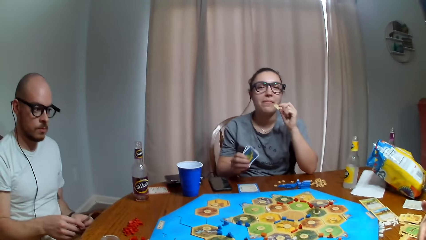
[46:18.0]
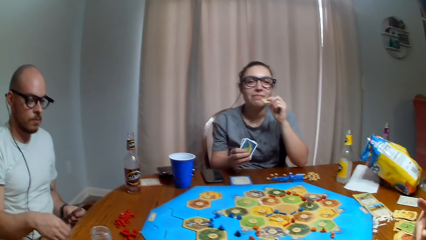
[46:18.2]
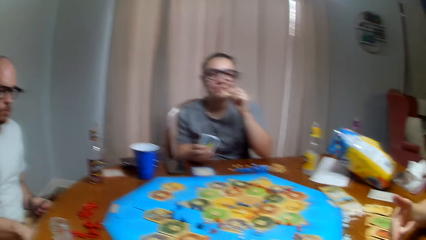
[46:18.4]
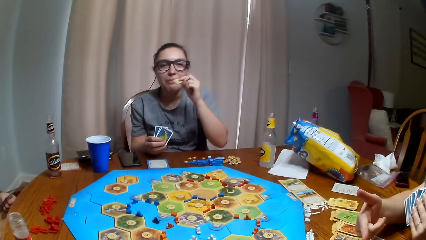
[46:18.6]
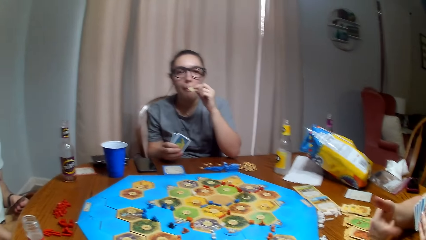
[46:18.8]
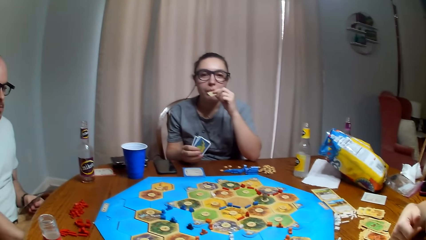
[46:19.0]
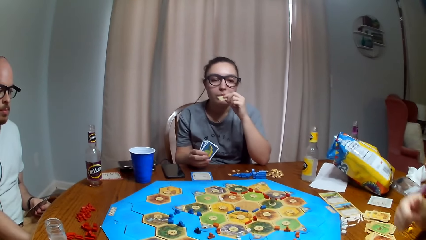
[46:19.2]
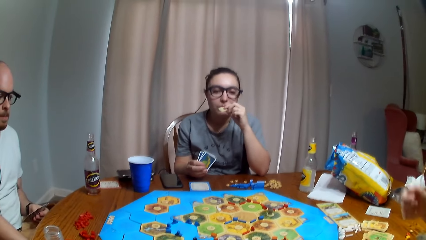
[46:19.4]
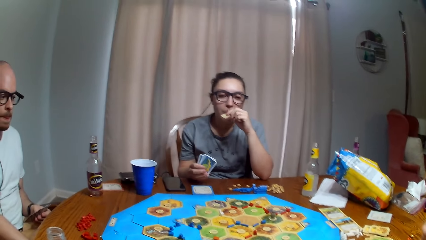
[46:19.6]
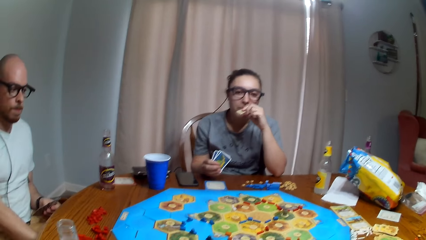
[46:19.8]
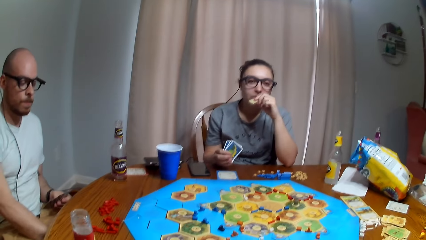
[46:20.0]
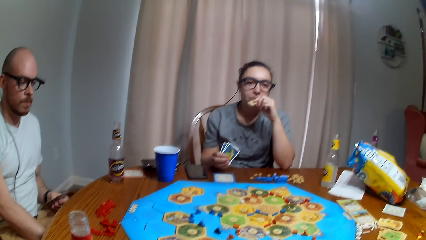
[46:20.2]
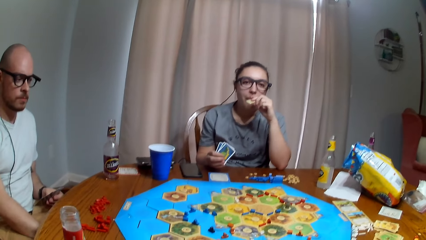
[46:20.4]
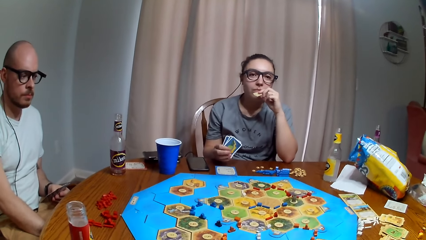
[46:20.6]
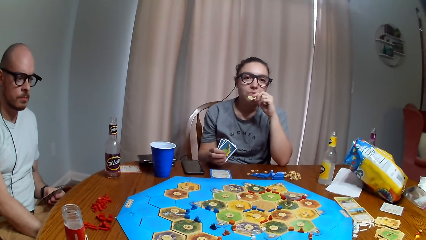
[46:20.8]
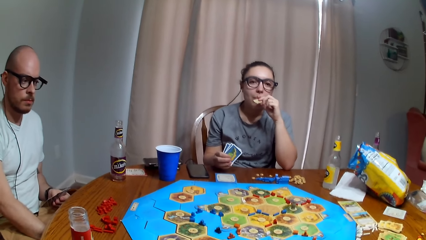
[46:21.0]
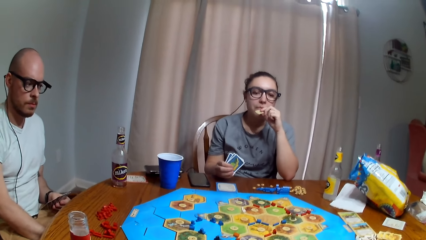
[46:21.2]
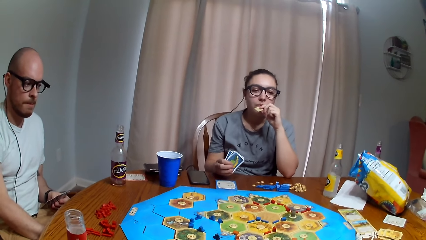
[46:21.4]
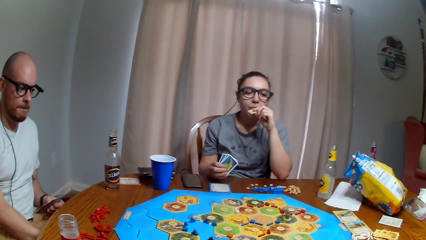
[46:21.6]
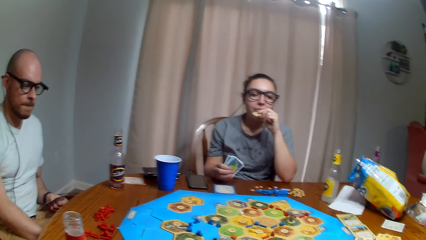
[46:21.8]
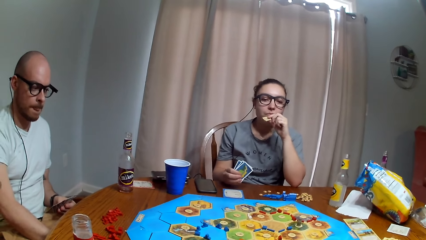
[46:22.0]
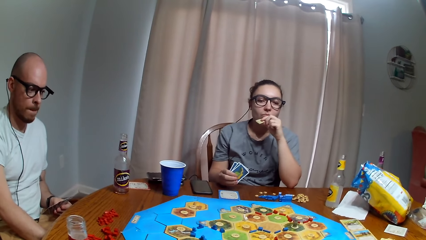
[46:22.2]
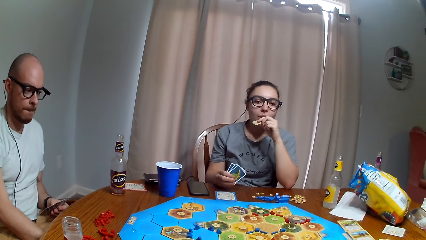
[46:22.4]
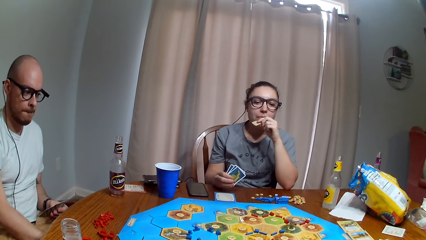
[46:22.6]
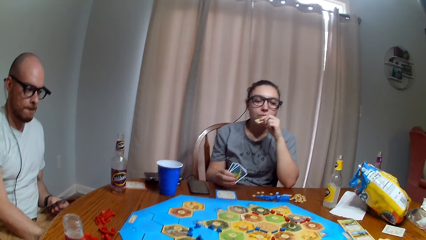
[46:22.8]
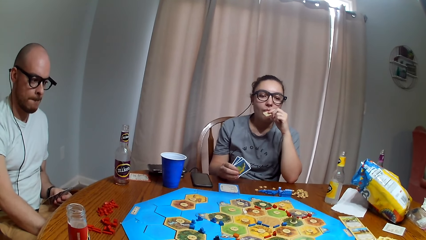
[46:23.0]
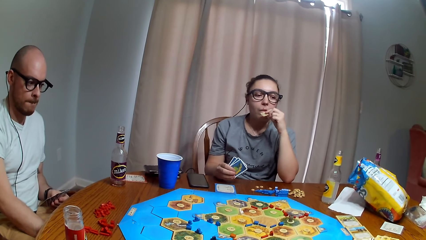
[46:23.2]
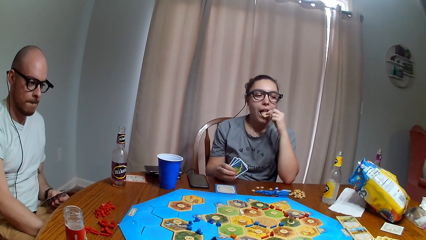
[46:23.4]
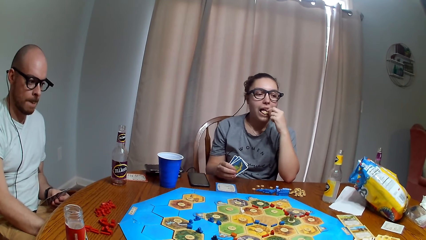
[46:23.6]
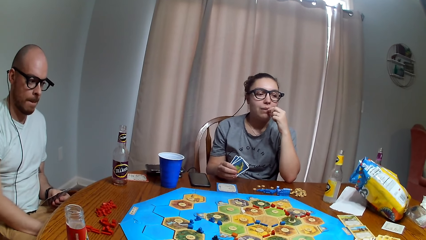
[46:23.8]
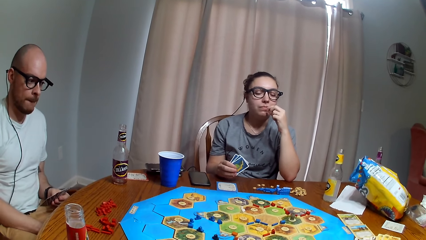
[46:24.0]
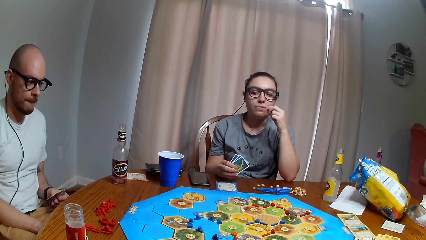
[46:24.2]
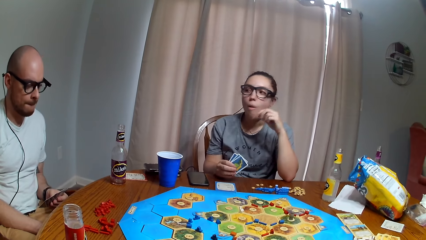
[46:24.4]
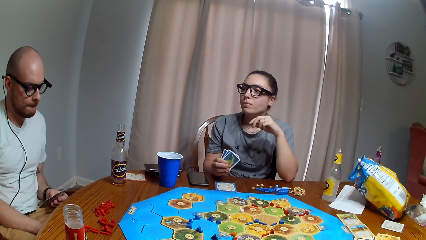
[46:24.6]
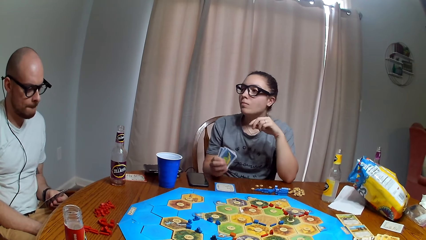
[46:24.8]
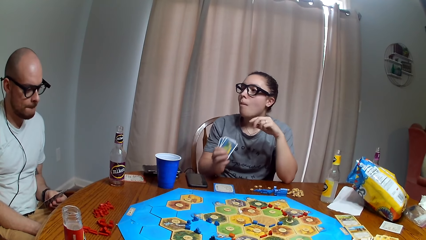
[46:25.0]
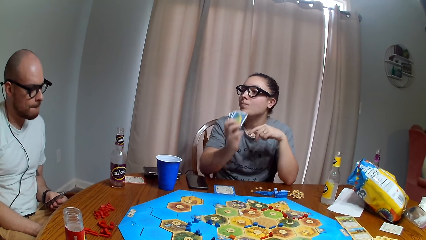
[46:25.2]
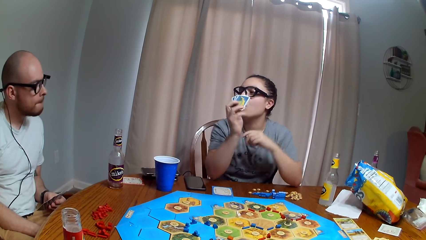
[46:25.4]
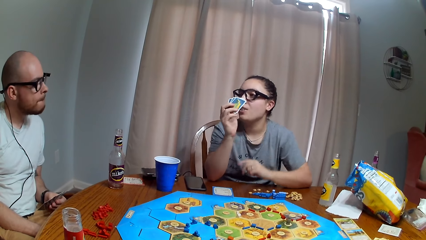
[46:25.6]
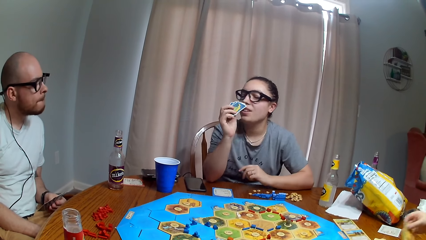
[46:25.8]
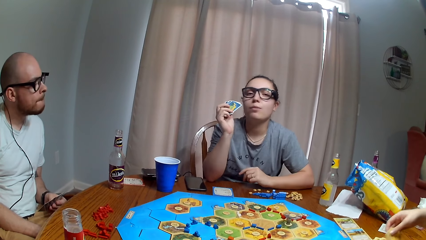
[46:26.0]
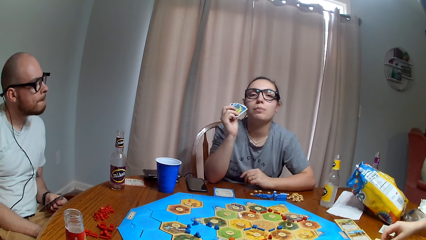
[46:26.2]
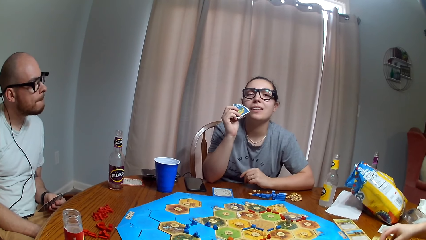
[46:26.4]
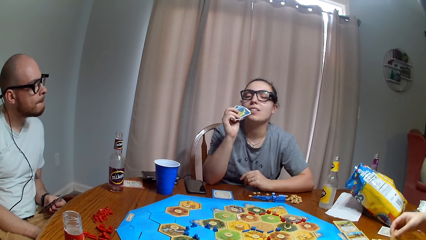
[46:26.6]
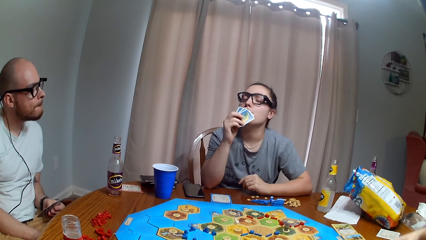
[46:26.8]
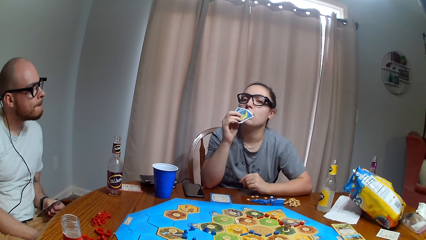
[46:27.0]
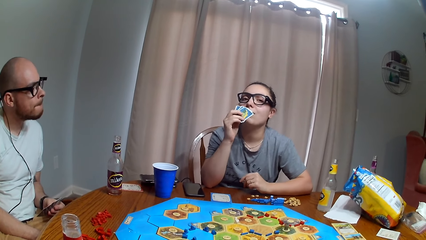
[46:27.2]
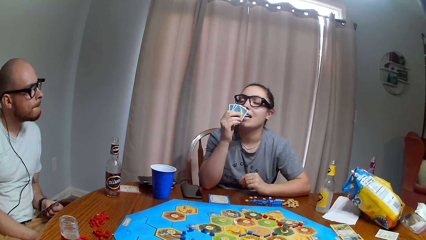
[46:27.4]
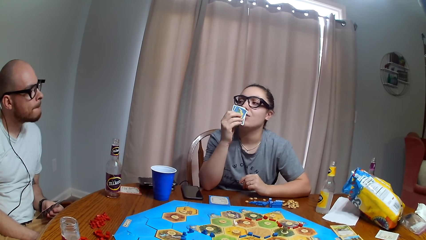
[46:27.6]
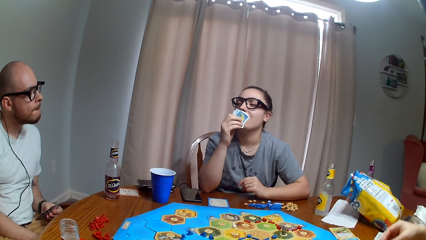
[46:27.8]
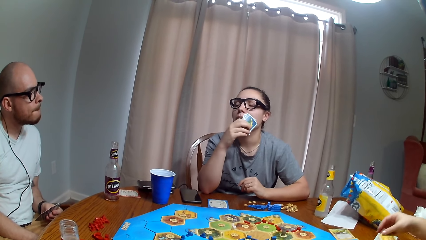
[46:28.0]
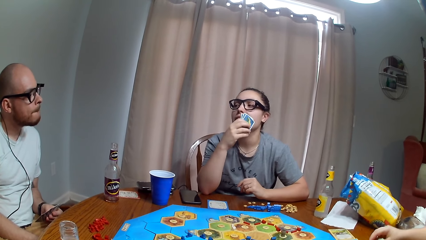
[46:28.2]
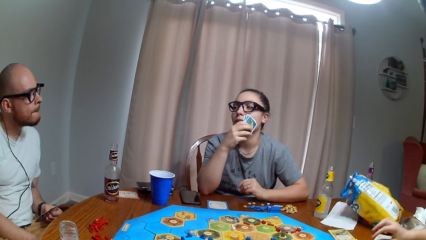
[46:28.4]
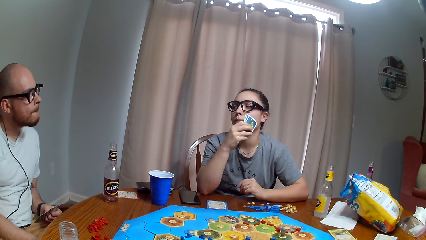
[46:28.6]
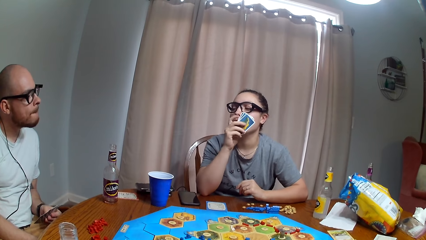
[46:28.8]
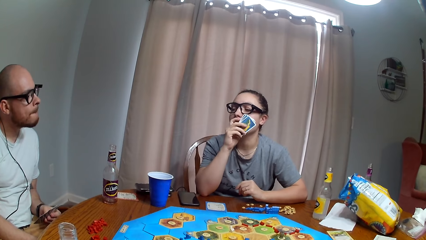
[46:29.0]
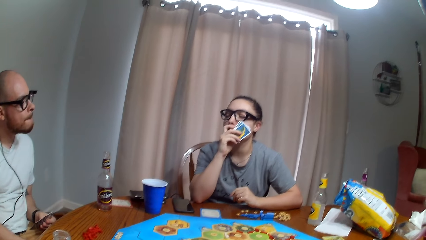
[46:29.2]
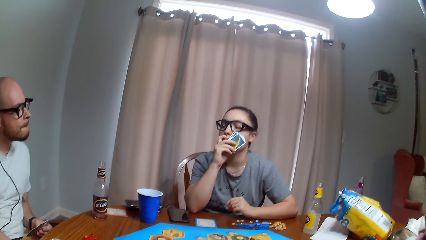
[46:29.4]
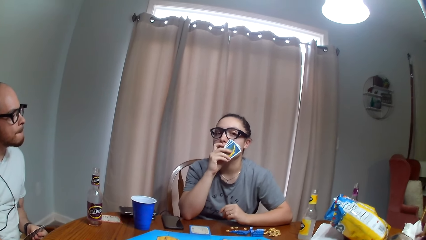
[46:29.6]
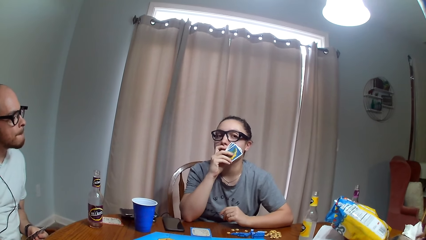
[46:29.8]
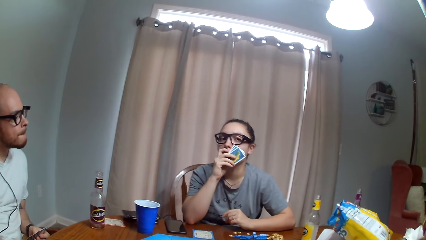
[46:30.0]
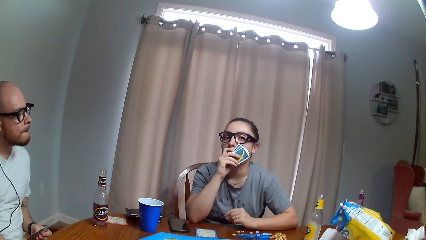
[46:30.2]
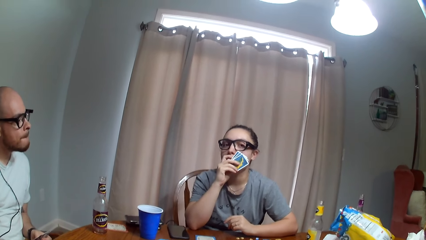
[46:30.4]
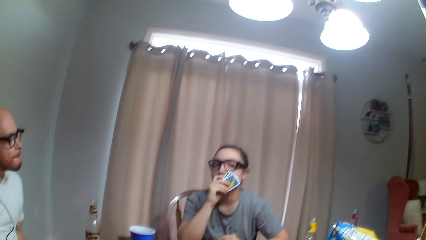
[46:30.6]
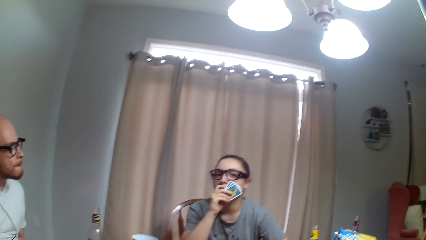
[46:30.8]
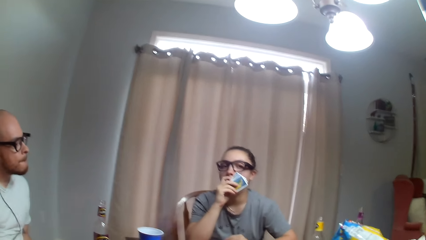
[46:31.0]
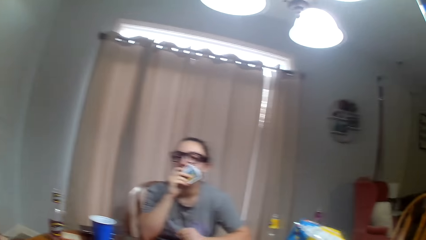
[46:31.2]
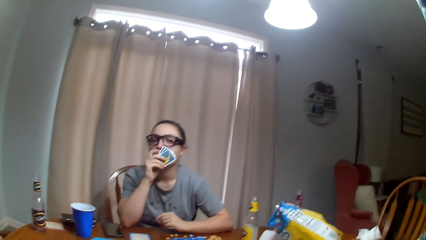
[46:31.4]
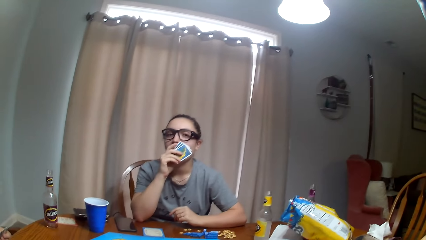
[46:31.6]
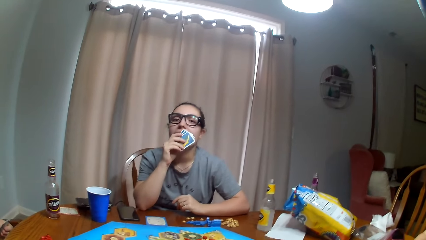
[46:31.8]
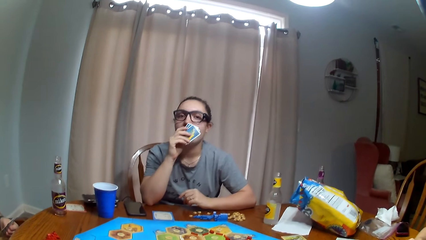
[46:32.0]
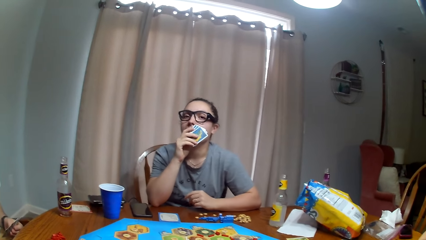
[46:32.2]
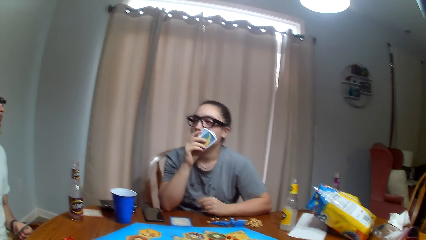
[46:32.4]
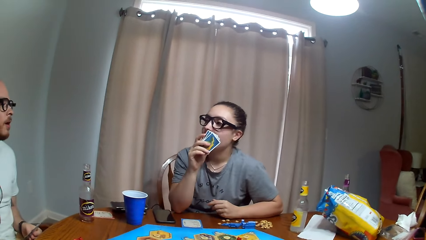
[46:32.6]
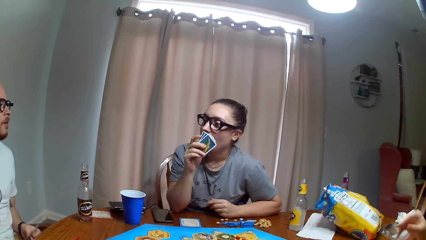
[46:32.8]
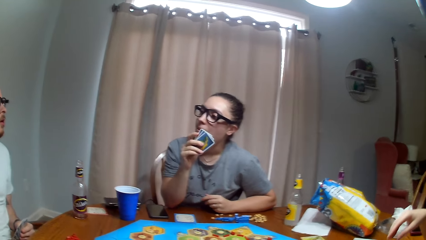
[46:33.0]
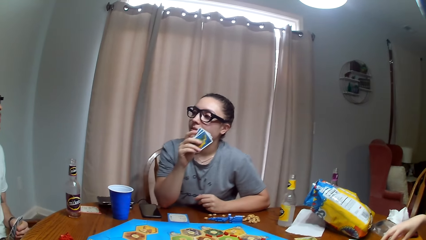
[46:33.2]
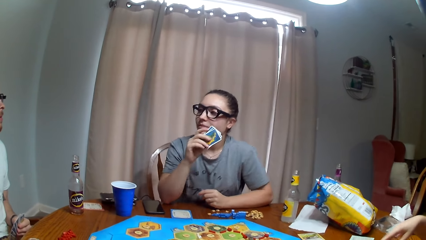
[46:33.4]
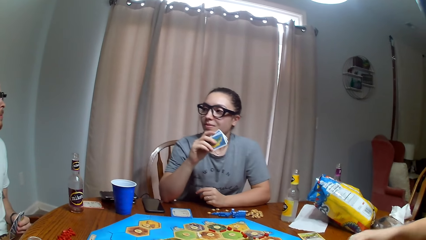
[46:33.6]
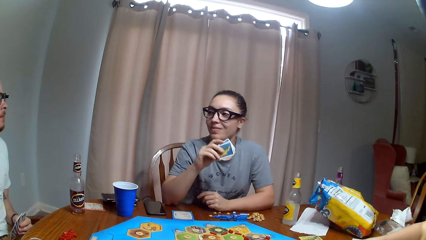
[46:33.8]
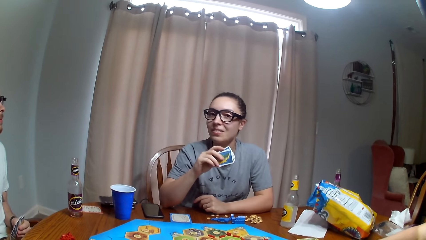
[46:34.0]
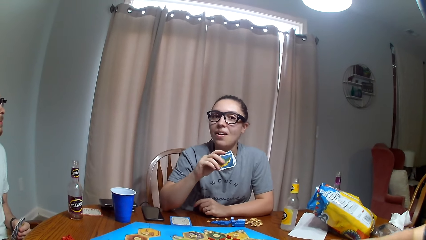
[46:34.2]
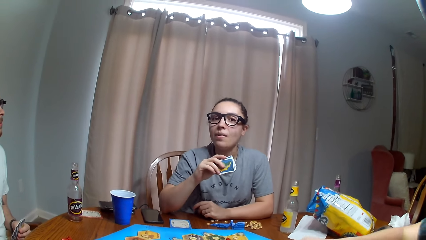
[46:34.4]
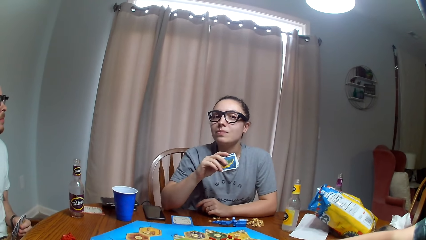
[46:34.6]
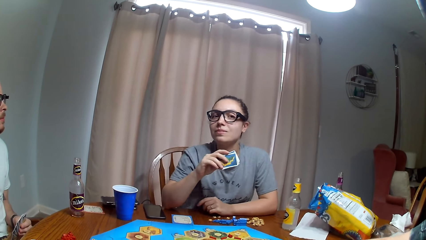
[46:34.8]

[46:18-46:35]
The camera wearer dialogues with a person. The person talks to another person.
